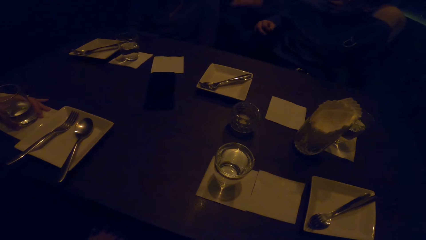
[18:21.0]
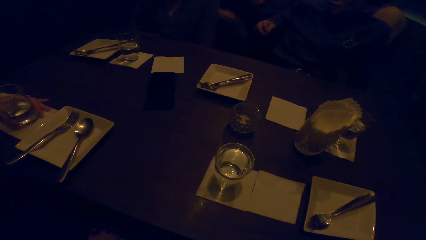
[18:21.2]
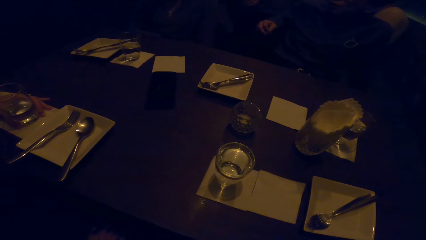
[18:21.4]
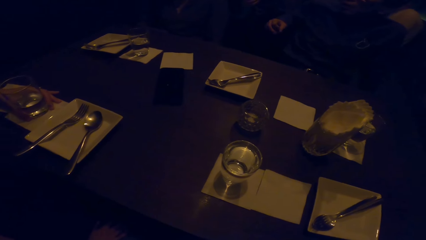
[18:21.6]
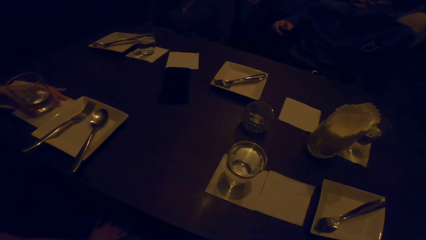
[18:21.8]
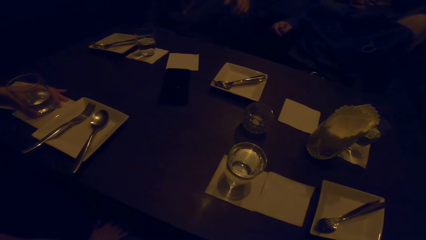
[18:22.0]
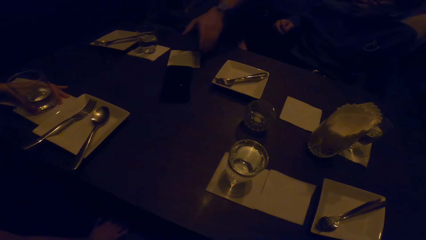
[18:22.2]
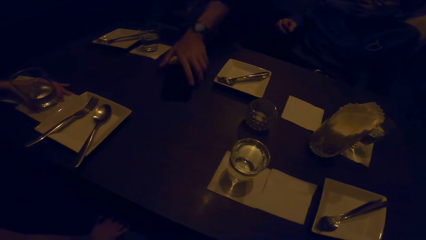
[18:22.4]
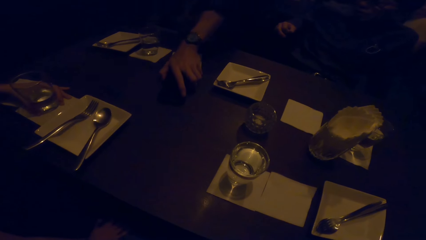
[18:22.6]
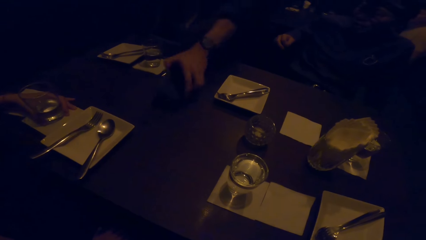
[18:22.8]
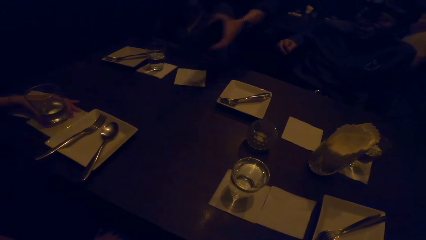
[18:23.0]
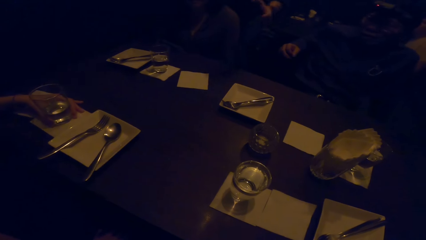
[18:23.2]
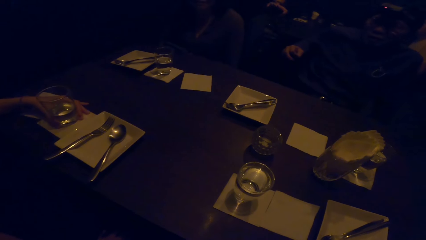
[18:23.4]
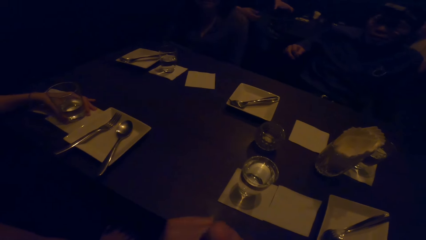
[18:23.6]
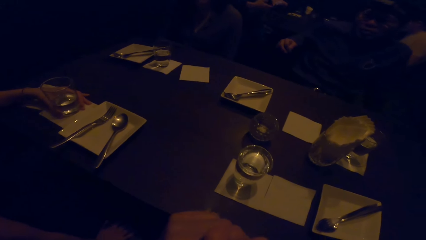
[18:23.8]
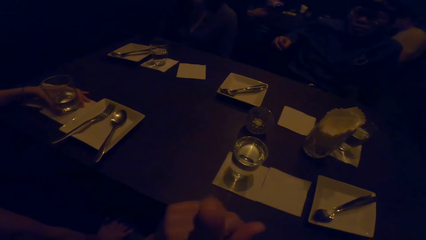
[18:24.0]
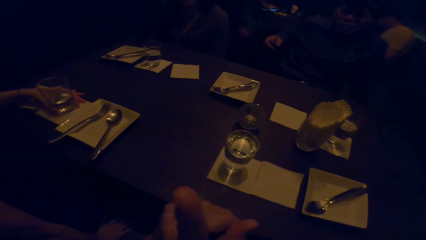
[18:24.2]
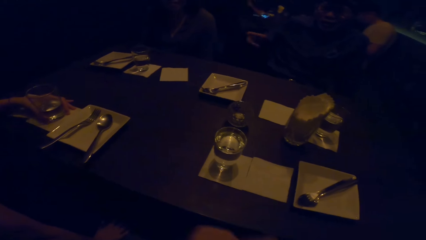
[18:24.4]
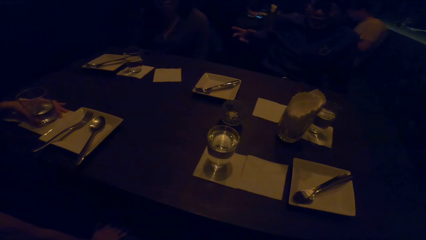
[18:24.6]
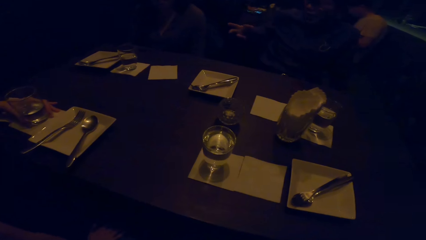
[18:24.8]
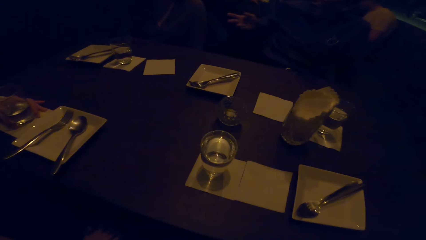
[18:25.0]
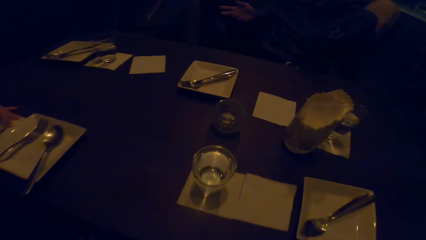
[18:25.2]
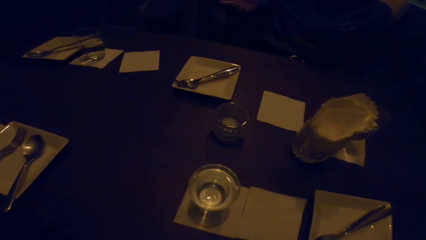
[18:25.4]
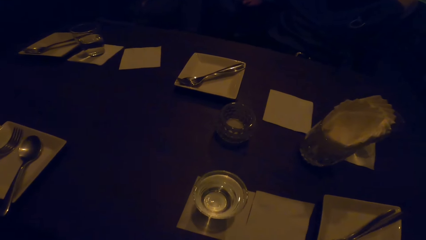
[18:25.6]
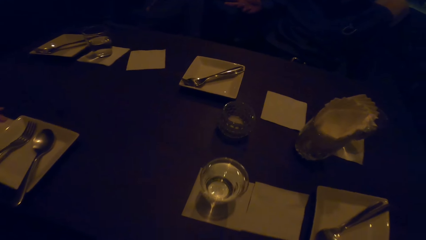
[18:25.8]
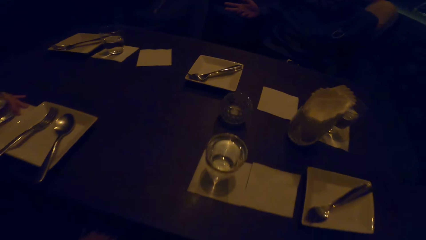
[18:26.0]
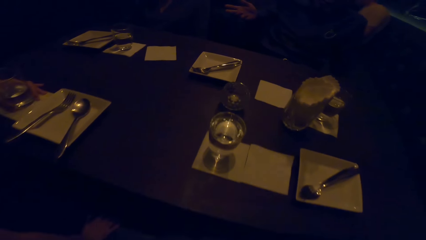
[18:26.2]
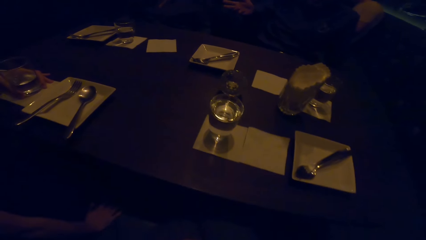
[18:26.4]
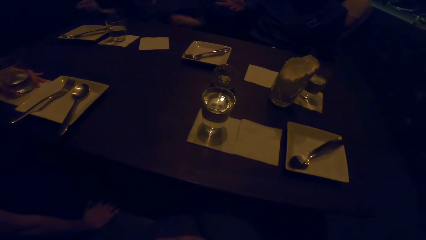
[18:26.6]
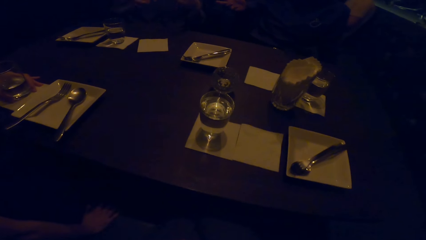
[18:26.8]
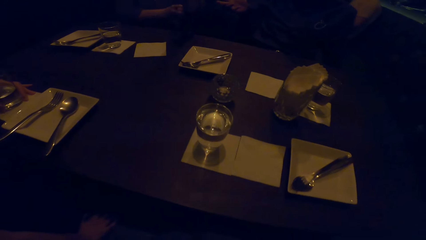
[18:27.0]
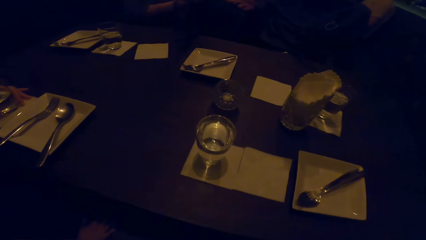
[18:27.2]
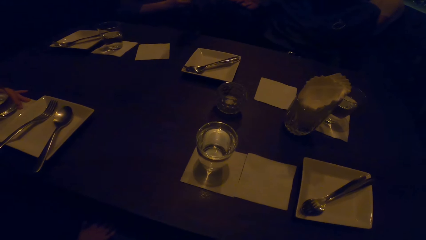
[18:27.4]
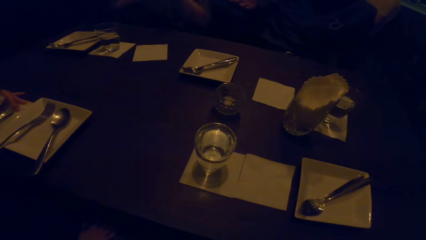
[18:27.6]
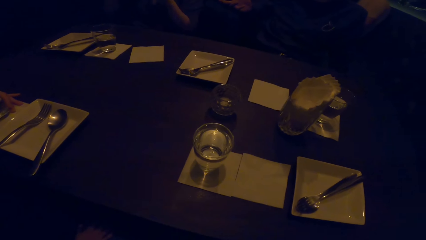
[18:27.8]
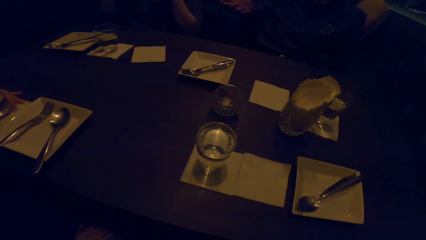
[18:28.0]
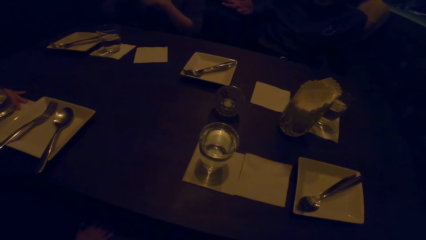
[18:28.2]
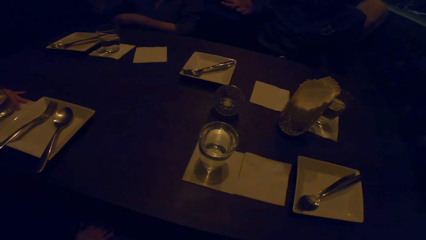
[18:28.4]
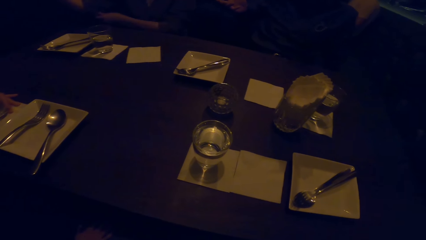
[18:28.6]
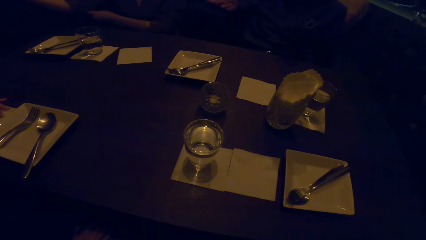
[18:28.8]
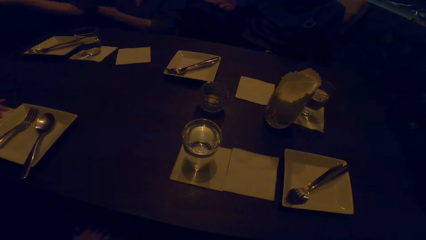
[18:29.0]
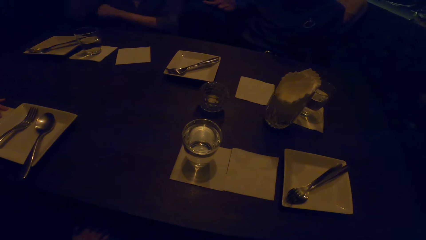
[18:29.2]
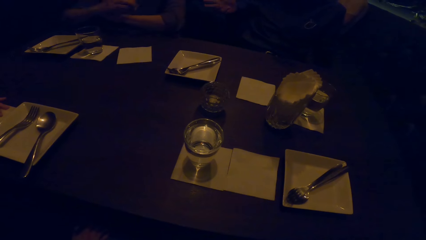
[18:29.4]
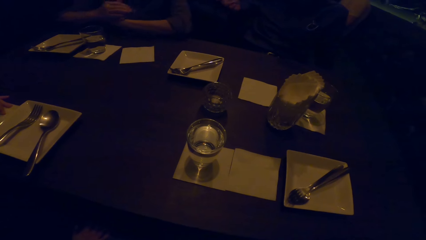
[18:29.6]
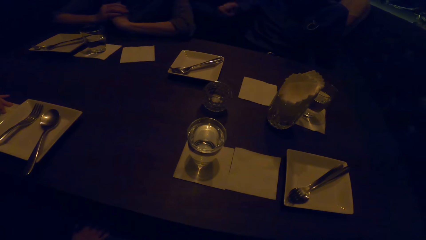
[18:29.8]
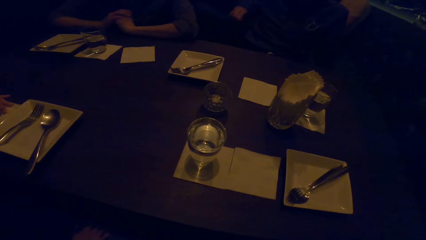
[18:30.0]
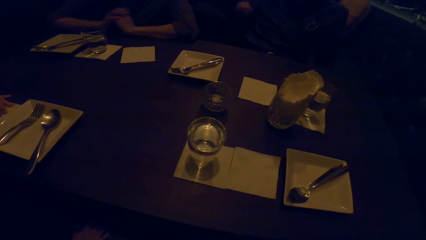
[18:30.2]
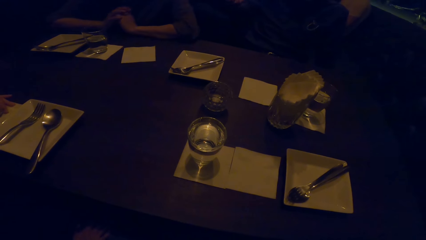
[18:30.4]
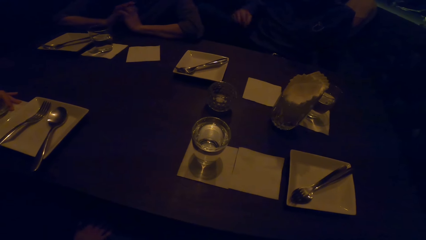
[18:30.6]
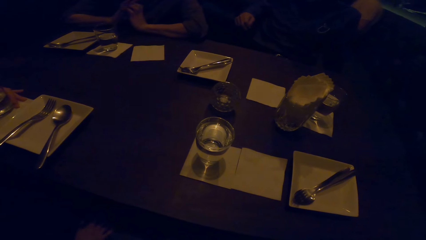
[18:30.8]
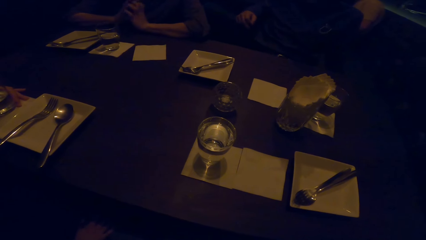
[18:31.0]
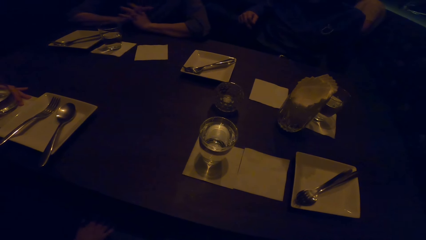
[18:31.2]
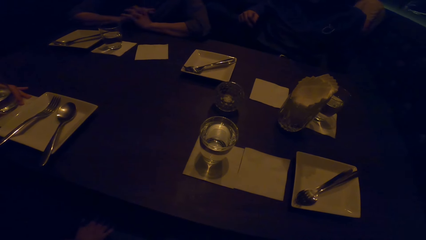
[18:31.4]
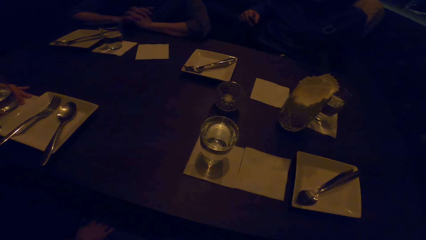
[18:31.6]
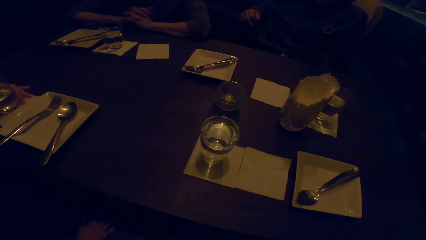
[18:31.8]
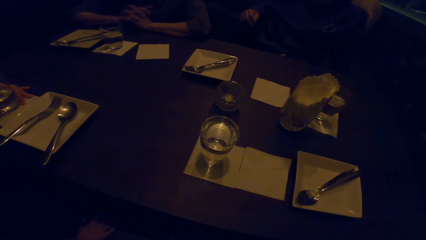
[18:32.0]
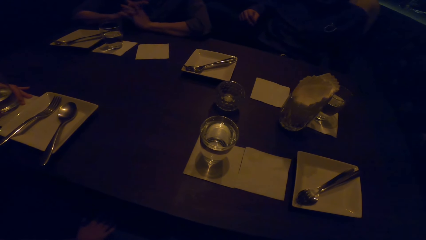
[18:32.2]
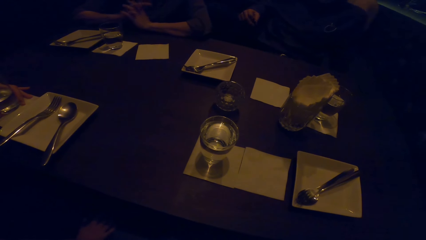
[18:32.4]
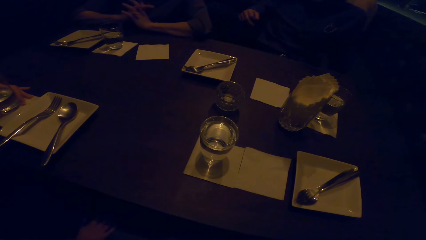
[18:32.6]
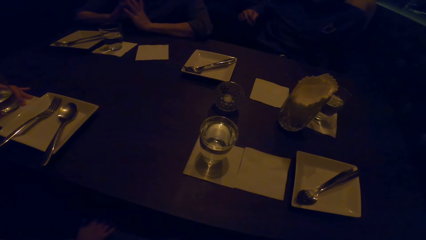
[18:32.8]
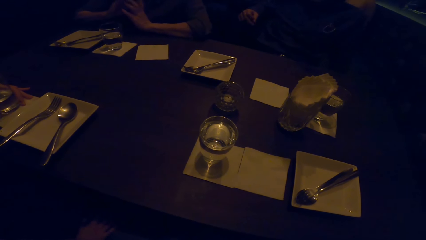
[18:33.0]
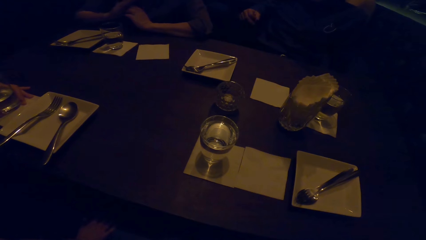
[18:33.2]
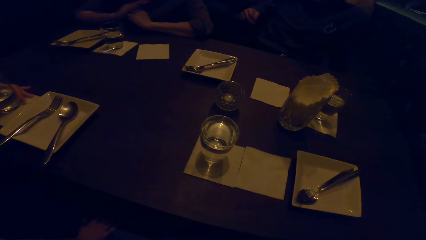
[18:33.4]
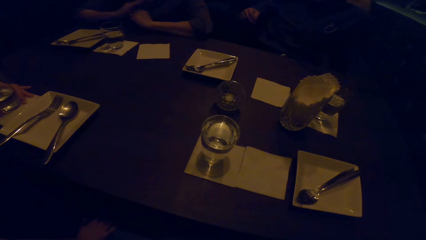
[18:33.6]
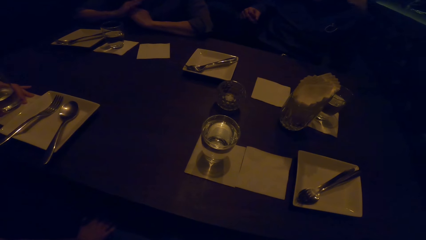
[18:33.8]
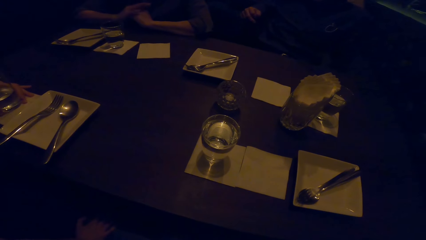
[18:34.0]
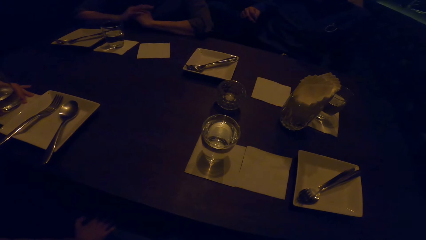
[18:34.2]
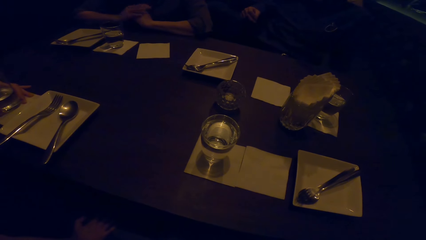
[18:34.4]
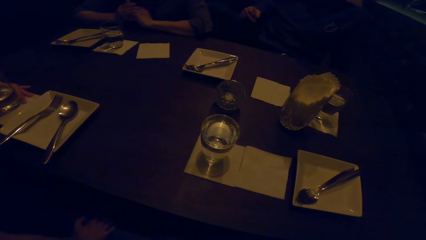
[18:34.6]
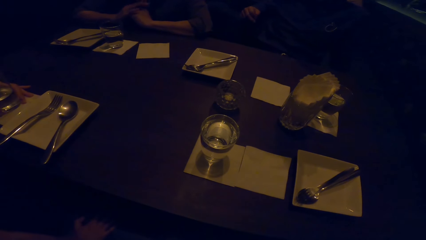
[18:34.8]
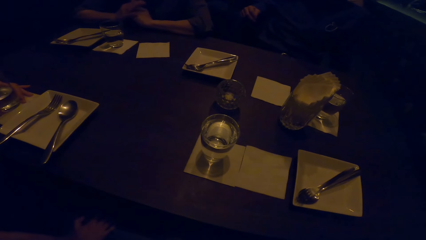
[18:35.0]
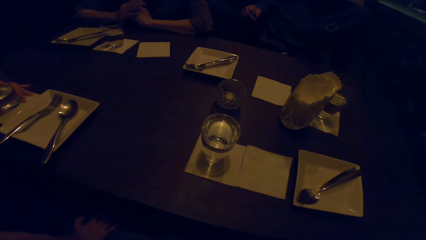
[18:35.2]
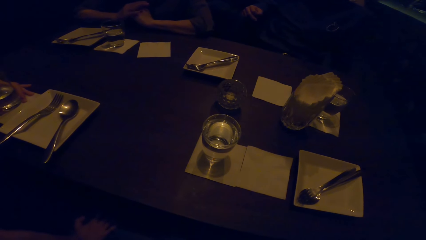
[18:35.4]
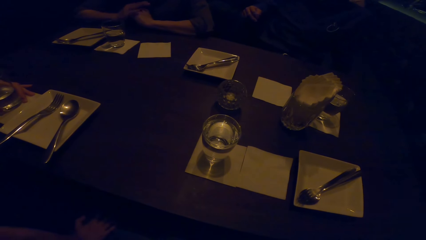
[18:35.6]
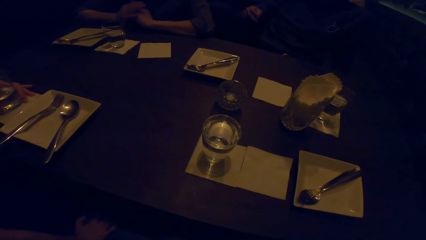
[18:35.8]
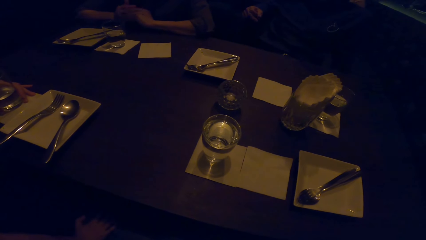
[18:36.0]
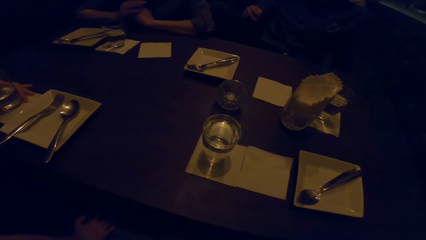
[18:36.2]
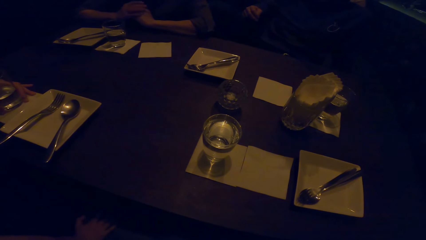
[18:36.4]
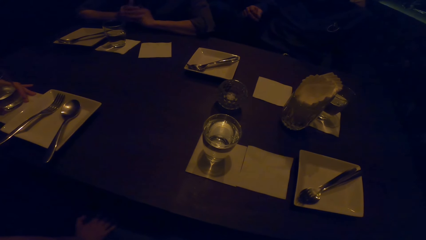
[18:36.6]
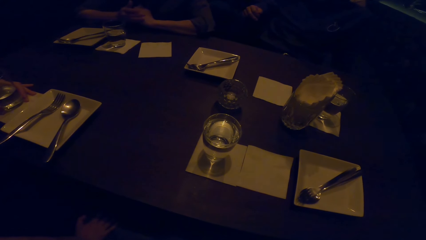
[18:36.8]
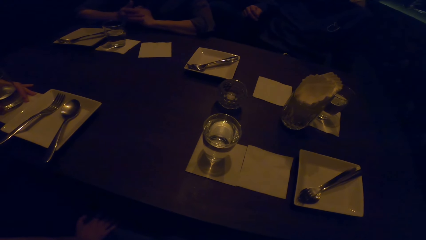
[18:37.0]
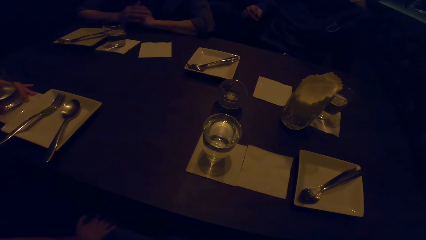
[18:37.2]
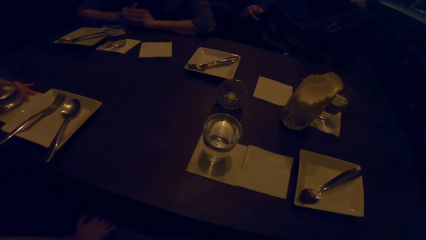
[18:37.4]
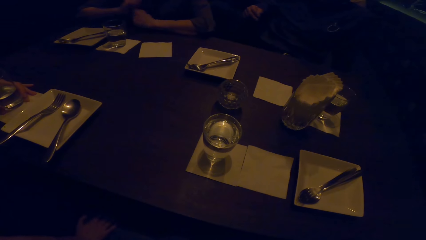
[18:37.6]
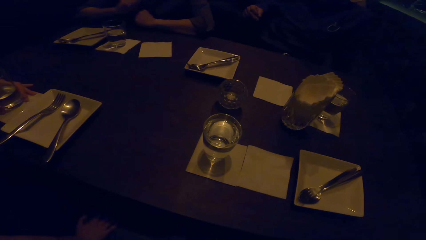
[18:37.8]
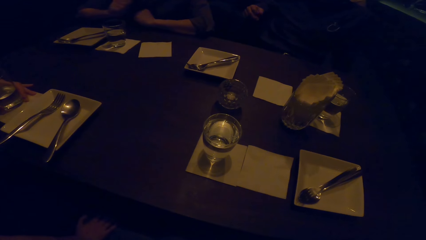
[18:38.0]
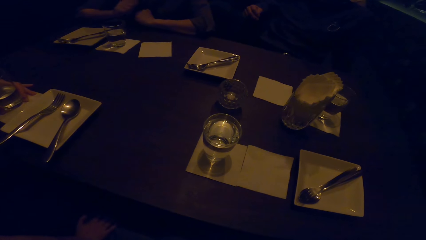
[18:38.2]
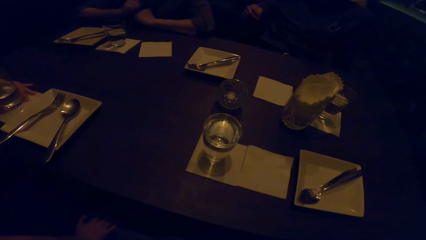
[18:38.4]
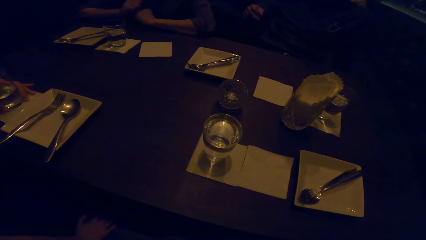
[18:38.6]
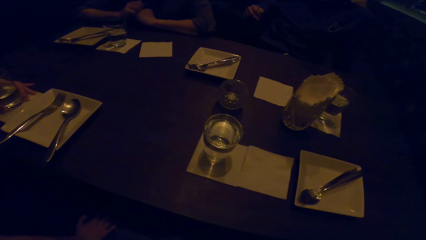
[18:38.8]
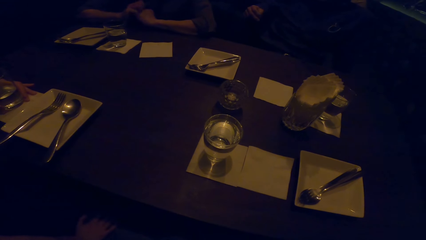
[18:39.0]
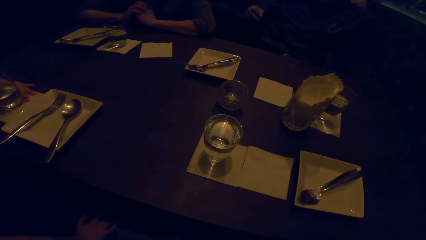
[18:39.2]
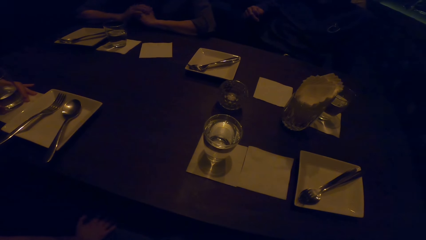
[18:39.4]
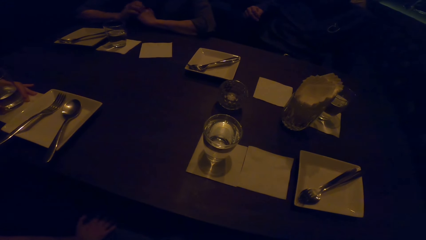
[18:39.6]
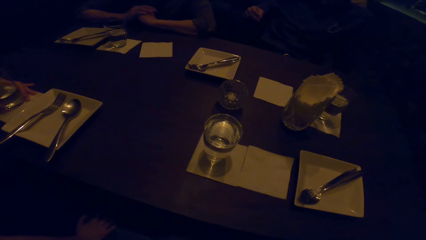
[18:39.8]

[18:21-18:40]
A person picks up a mobile phone from a table. A woman adjusts her top, rests her elbows on the table, talks to a man and interlocks her fingers. Another person moves their hands on the table.
